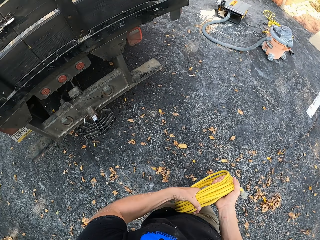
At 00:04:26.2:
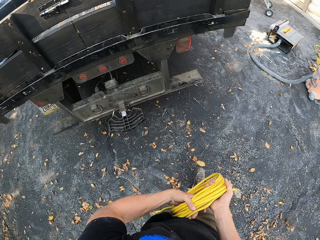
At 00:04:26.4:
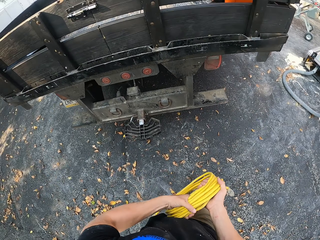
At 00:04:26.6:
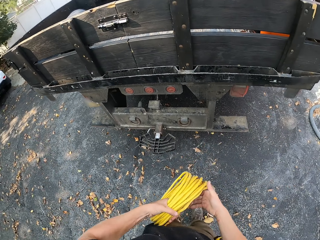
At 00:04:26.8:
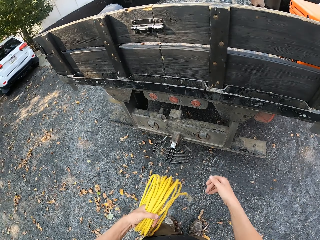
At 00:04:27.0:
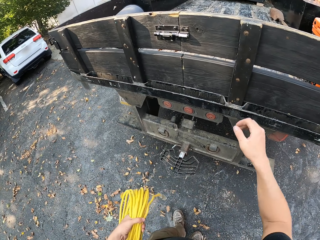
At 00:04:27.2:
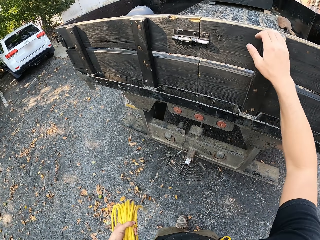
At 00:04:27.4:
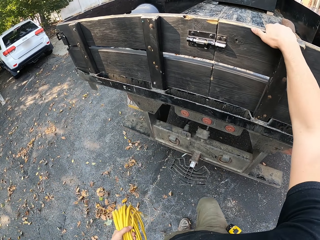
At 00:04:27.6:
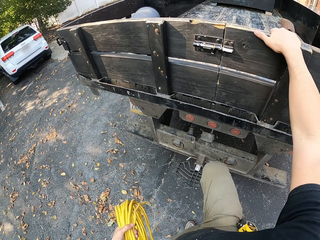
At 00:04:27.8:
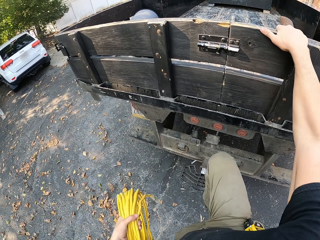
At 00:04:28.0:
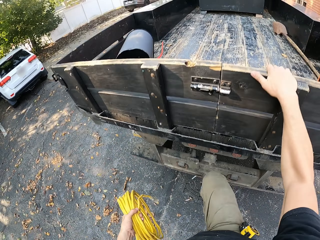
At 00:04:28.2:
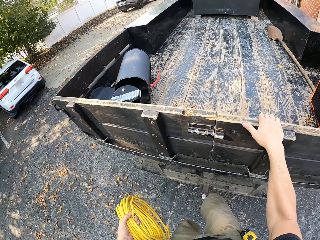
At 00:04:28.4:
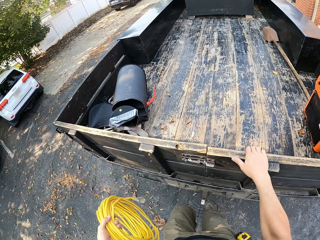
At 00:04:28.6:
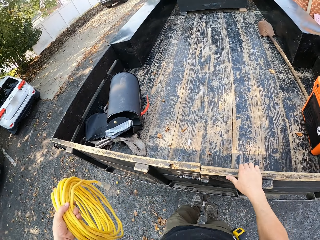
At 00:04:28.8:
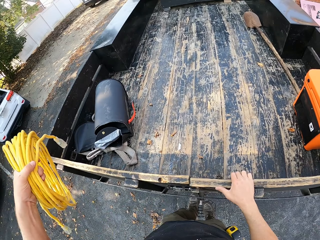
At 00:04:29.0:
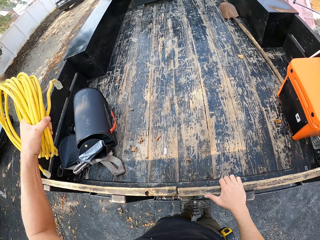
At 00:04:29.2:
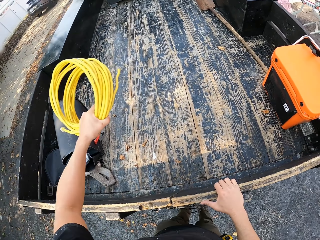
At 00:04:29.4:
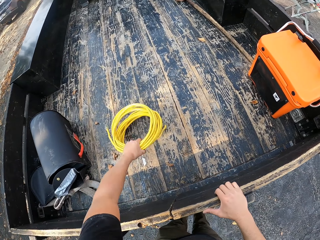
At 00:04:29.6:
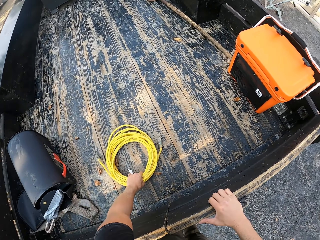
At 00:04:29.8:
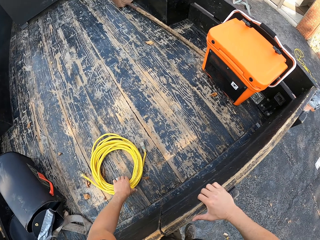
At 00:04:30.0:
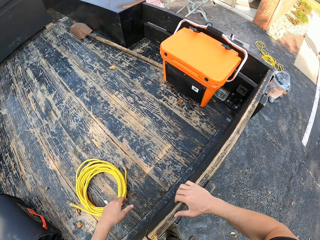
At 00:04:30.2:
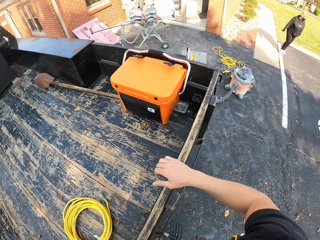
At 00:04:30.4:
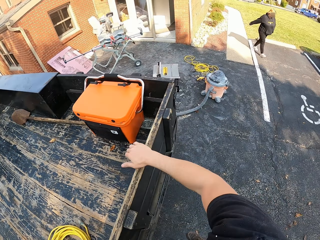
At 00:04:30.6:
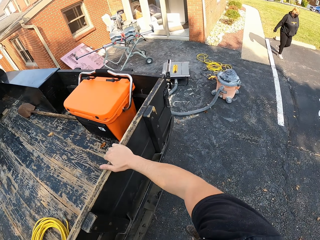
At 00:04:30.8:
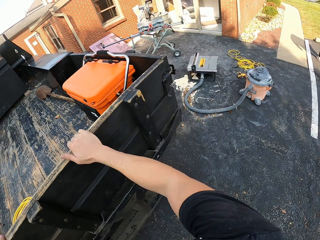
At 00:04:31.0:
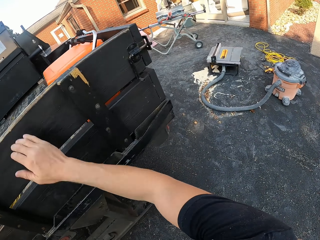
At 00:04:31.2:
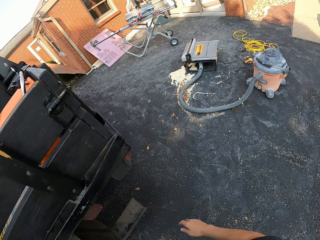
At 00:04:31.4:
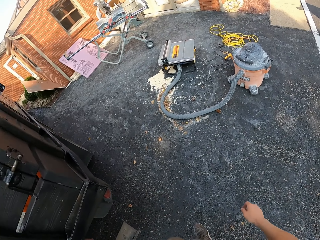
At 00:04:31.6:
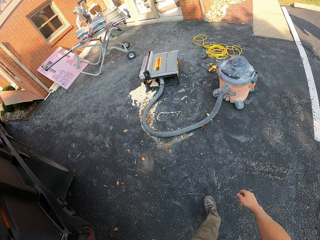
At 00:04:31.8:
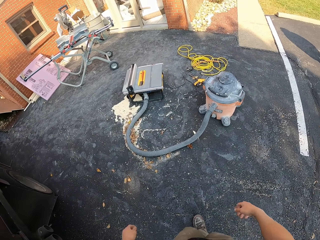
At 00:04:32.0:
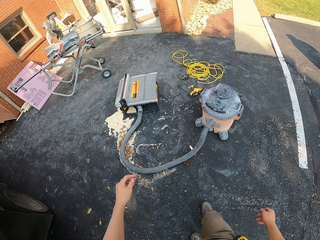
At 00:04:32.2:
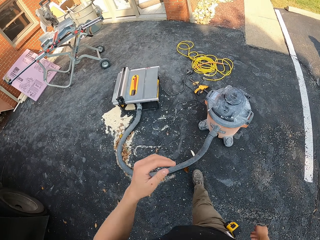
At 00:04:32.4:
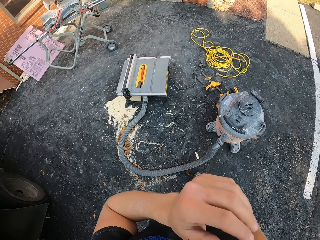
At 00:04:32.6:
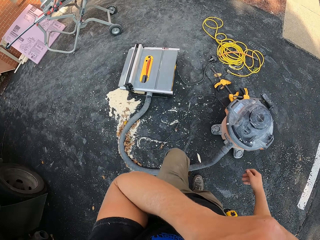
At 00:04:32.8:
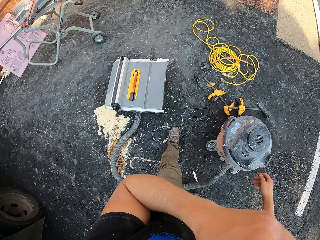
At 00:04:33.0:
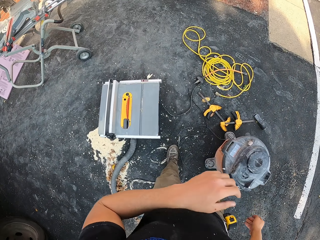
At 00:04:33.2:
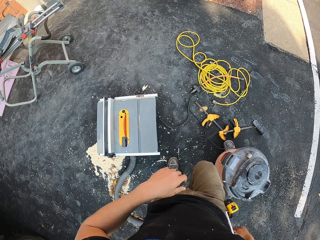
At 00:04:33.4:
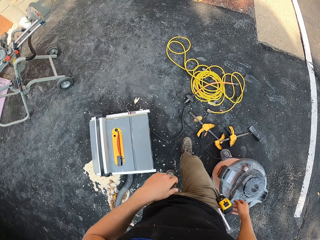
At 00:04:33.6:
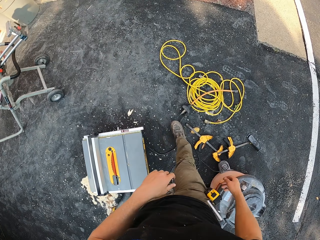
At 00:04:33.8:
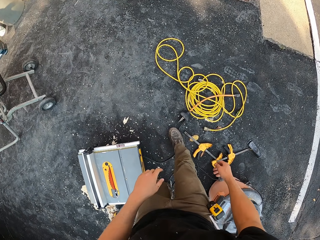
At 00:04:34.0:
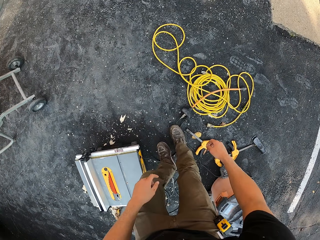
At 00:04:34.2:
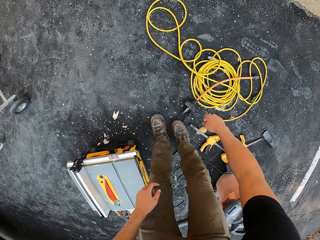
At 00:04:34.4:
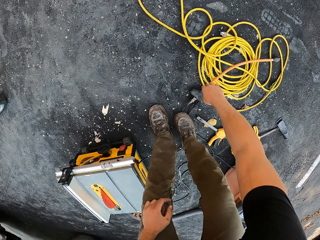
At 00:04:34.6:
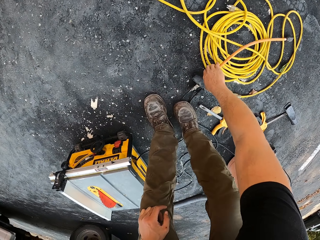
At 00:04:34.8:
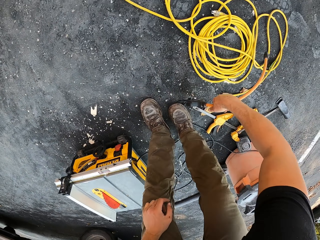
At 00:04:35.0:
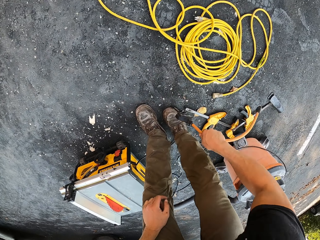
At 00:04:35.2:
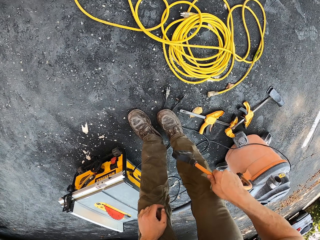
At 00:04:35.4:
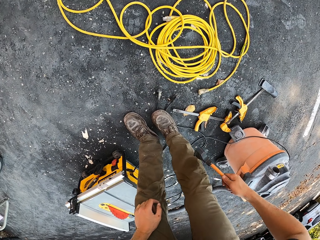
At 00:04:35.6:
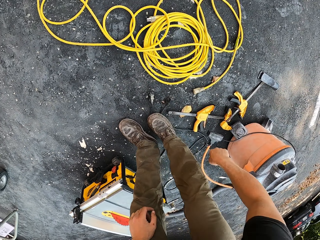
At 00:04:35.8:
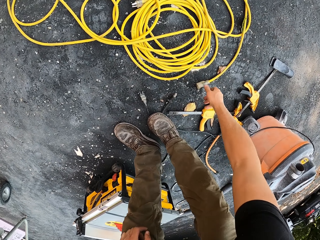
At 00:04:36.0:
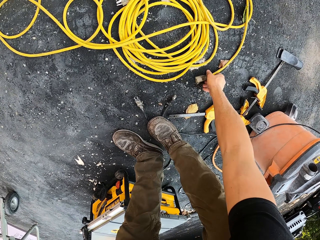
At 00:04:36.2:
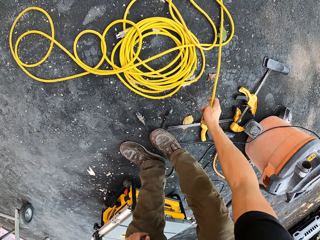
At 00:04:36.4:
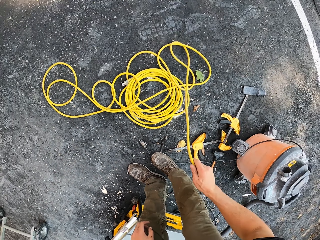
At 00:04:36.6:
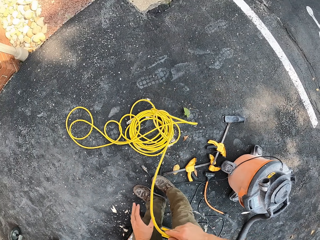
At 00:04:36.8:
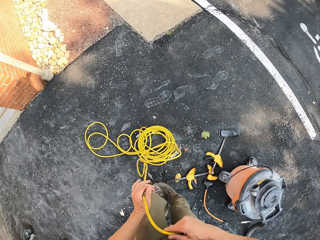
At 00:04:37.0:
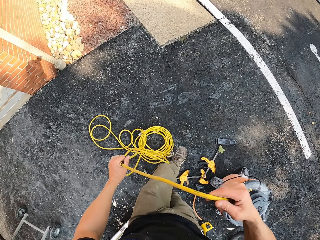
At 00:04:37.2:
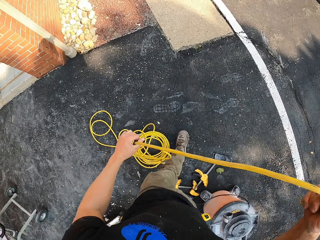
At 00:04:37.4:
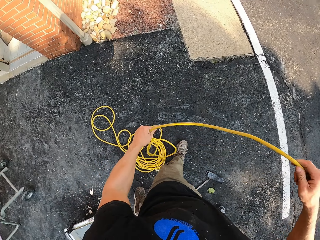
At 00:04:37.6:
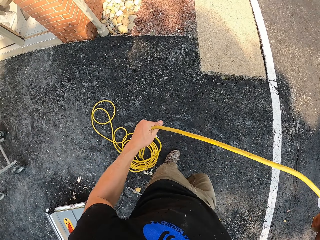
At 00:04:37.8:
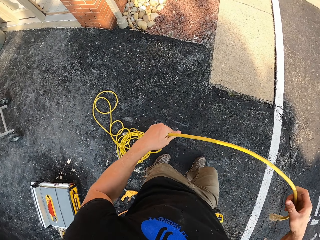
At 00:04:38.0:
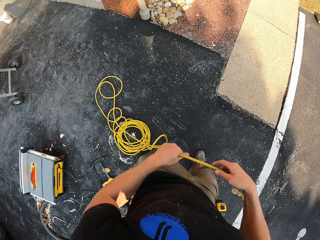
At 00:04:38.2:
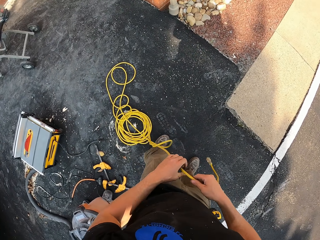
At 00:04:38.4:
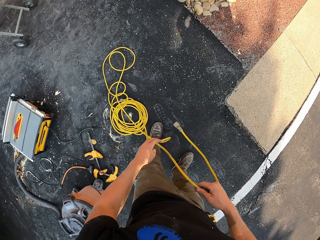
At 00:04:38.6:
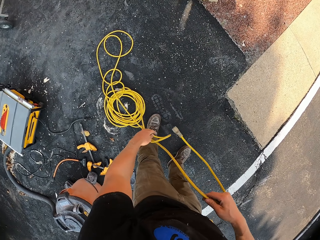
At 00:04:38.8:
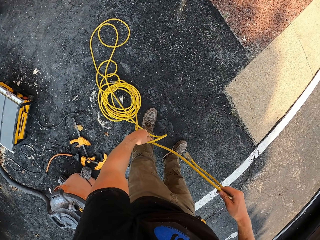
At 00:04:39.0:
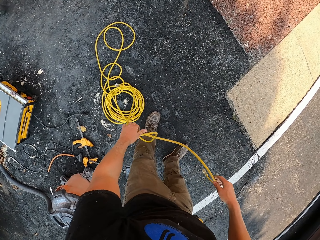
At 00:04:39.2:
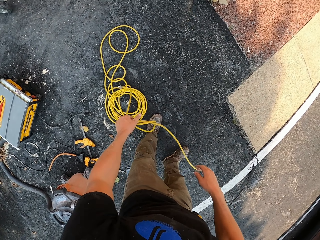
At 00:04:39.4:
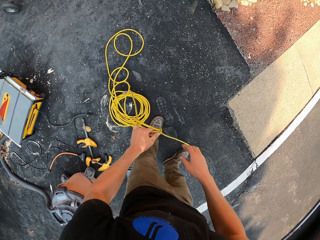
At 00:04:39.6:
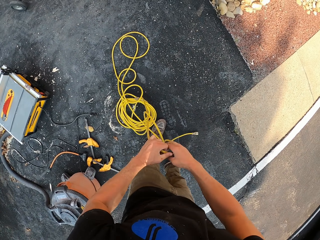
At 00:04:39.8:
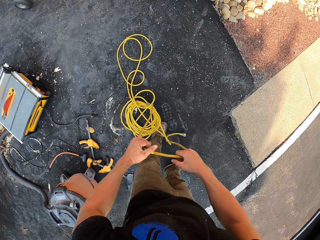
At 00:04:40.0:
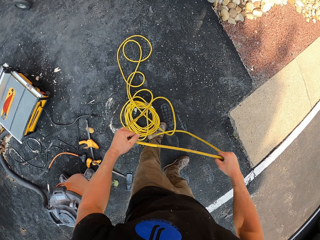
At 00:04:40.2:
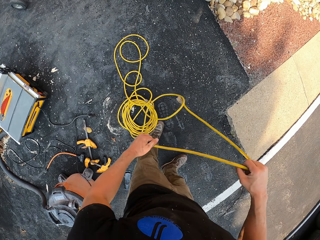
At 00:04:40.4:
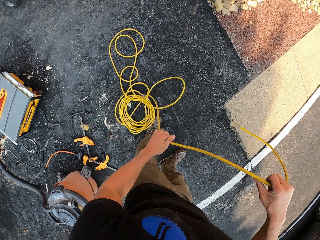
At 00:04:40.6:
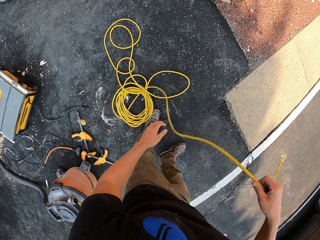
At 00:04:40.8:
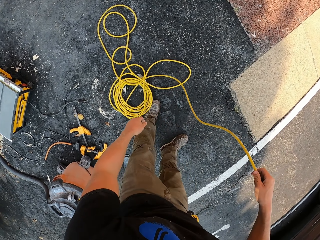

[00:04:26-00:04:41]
The camera wearer climbs the truck. He places the pipe on the truck. He drops the pipe. He gets out of the truck. He picks up the pipe from the ground. He drops the pipe. He picks up the mechanic pipe from the ground. He adjusts the pipe with his hand.

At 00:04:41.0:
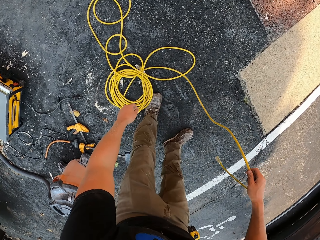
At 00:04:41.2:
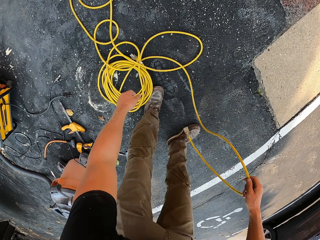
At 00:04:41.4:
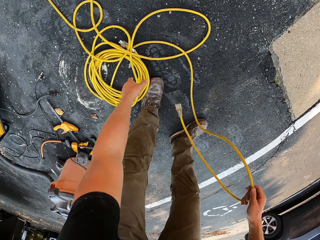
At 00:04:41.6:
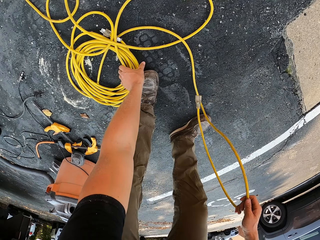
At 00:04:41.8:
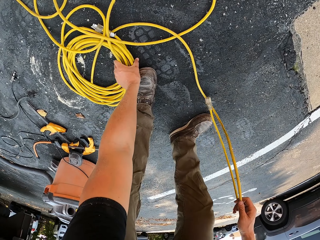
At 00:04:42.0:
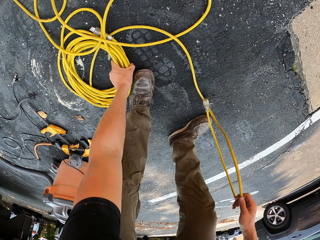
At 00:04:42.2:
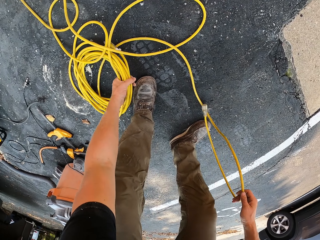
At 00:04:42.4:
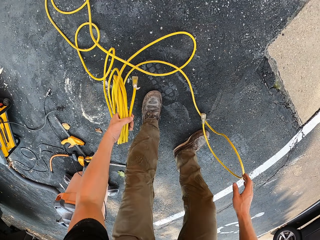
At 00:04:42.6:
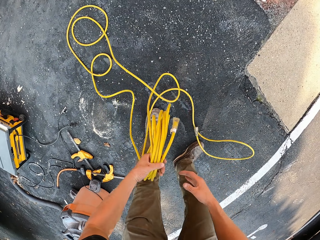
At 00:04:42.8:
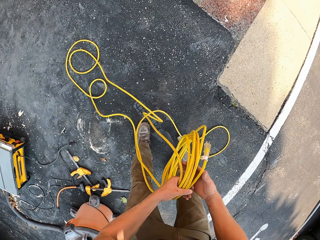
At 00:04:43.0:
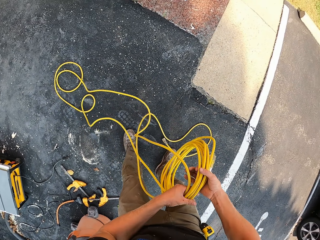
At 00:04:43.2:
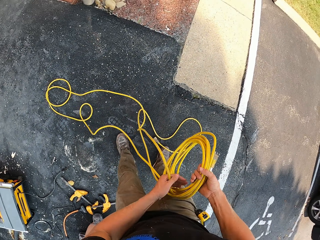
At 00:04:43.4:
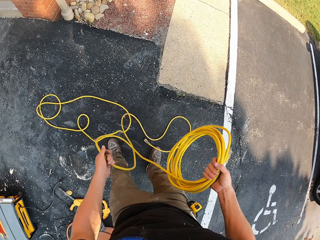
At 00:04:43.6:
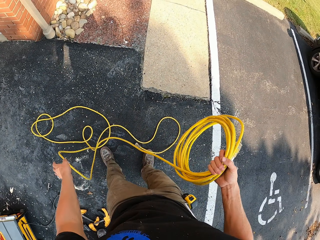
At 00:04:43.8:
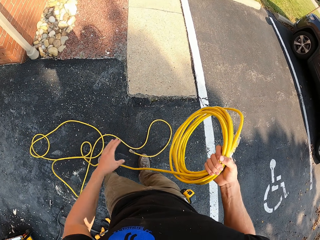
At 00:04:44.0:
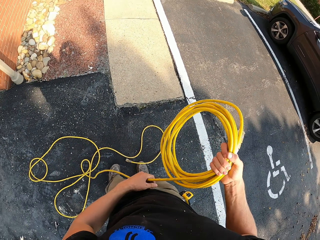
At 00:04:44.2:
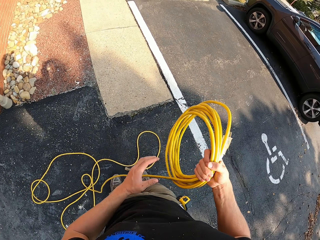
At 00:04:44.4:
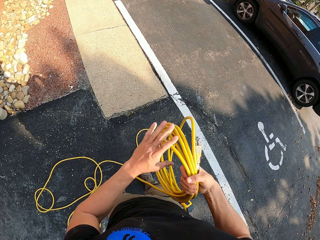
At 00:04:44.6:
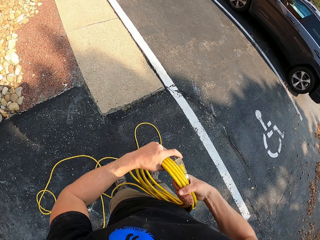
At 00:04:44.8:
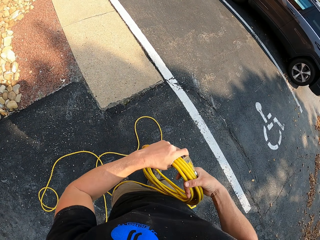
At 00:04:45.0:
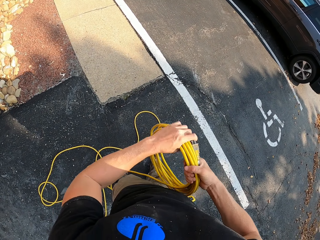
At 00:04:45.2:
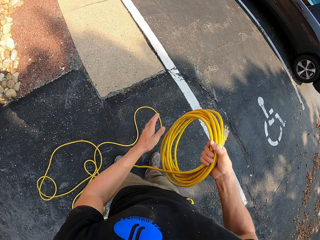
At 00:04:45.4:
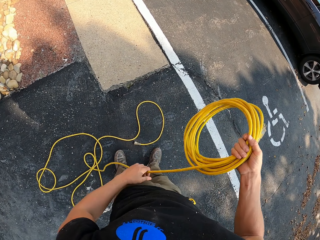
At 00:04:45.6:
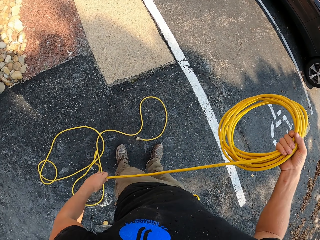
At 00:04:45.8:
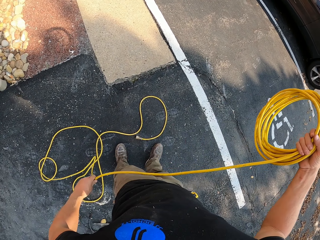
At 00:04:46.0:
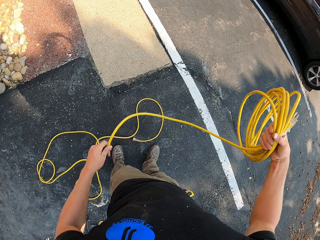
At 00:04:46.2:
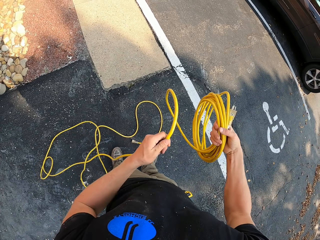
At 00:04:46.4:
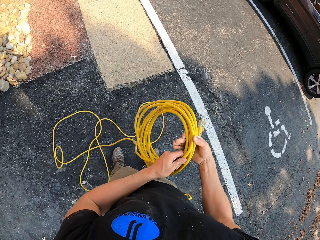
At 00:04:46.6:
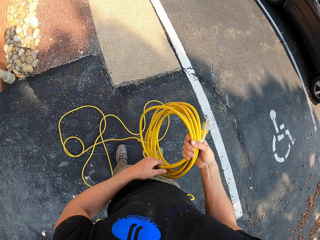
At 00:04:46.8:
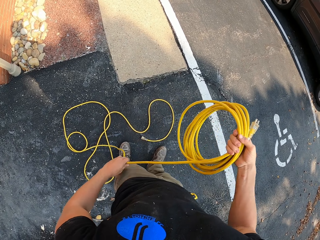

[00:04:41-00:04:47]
The camera wearer picks up the pipe from the ground. He rolls the pipe with his hand. He folds the cable.
